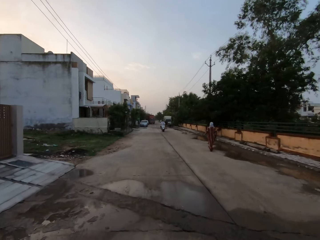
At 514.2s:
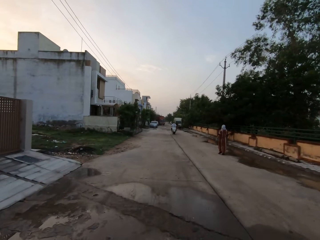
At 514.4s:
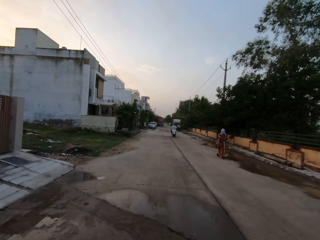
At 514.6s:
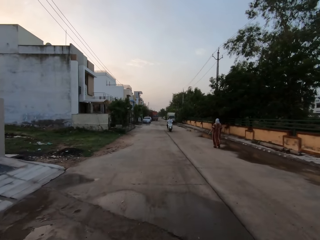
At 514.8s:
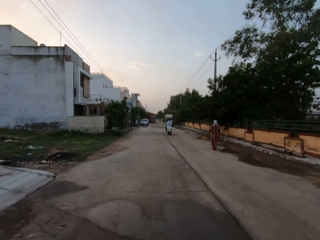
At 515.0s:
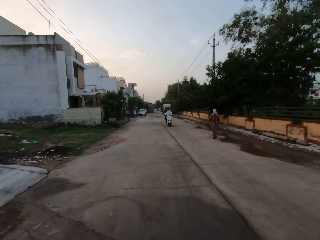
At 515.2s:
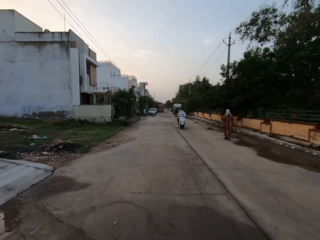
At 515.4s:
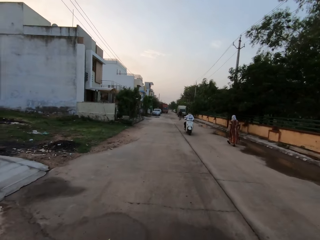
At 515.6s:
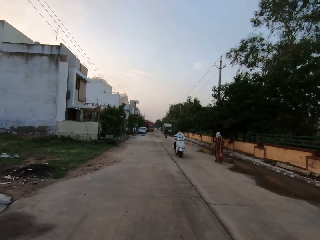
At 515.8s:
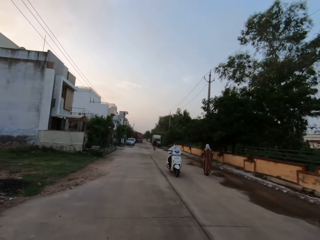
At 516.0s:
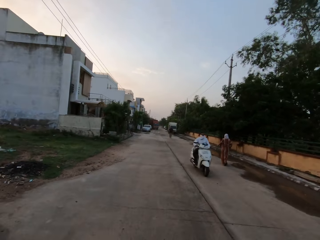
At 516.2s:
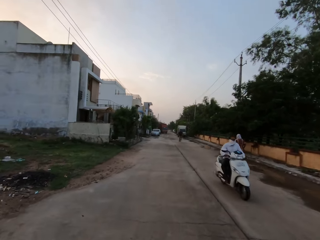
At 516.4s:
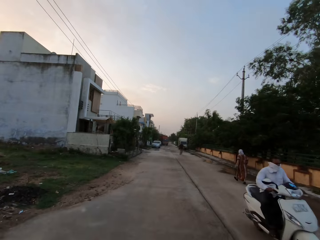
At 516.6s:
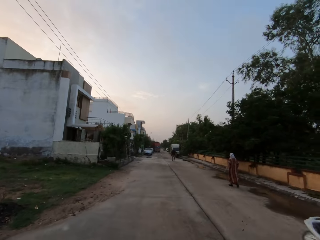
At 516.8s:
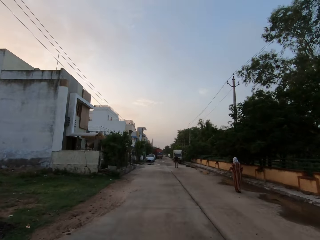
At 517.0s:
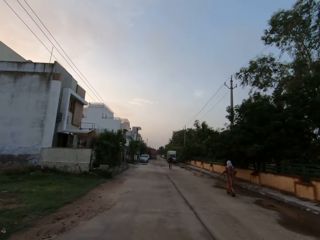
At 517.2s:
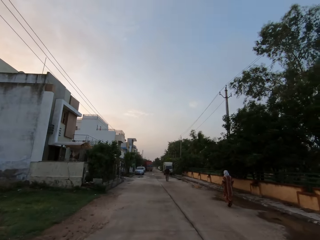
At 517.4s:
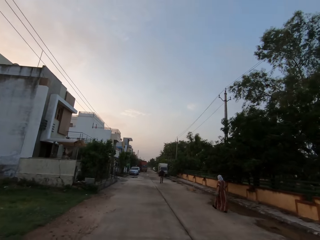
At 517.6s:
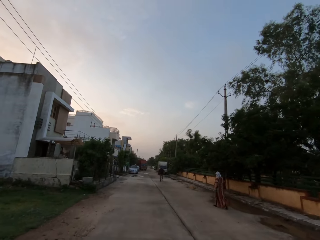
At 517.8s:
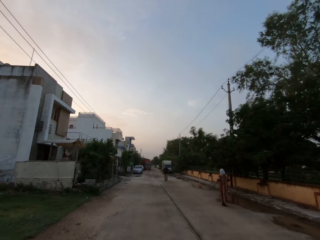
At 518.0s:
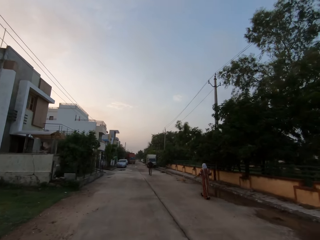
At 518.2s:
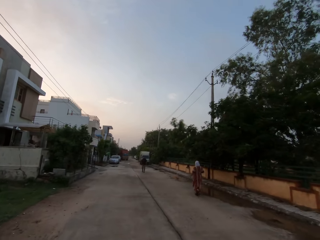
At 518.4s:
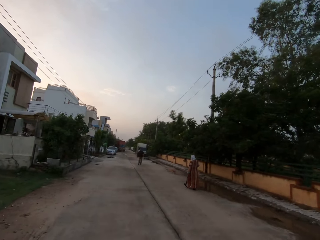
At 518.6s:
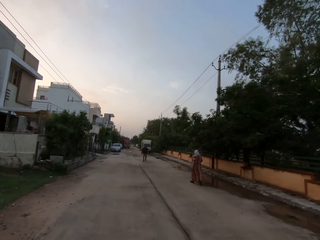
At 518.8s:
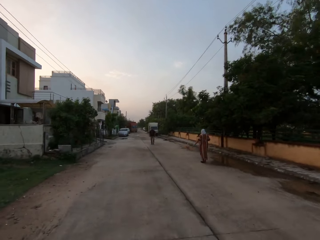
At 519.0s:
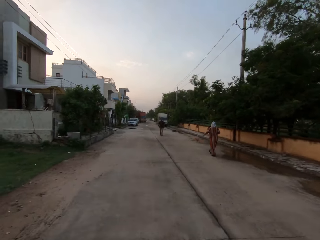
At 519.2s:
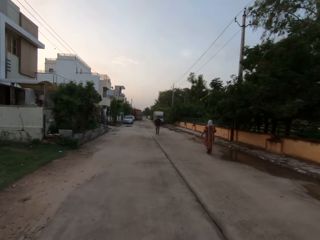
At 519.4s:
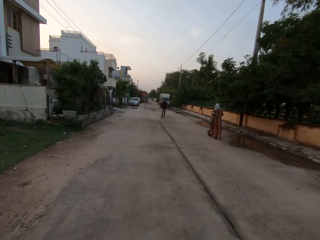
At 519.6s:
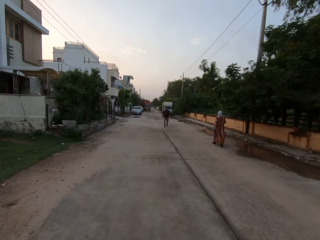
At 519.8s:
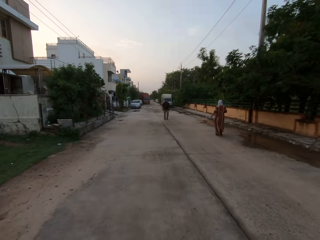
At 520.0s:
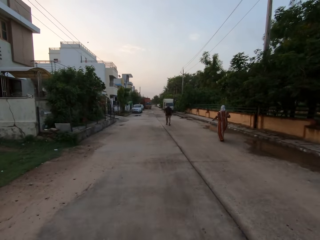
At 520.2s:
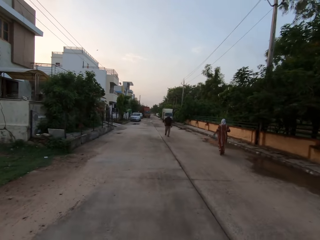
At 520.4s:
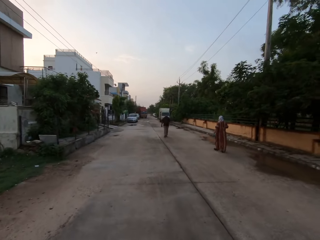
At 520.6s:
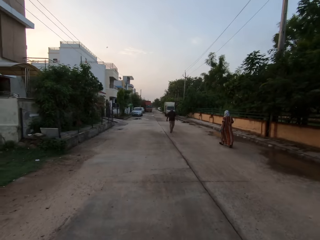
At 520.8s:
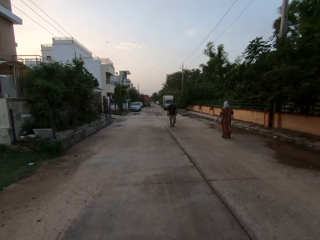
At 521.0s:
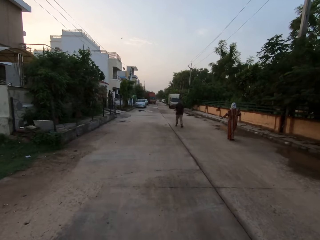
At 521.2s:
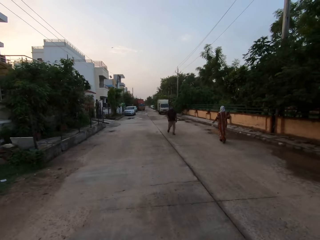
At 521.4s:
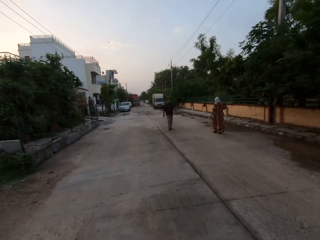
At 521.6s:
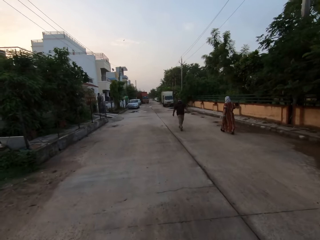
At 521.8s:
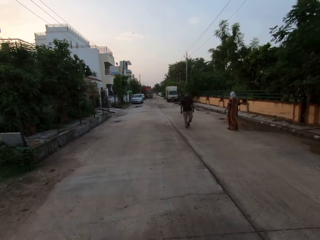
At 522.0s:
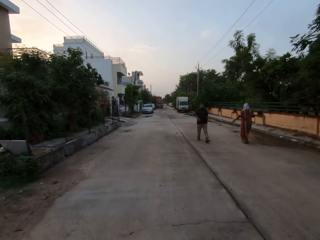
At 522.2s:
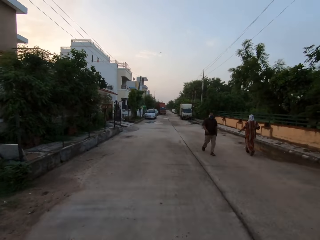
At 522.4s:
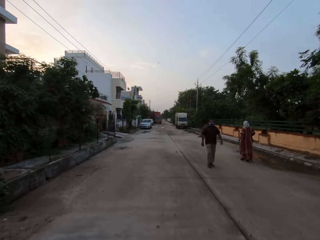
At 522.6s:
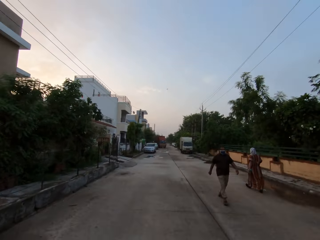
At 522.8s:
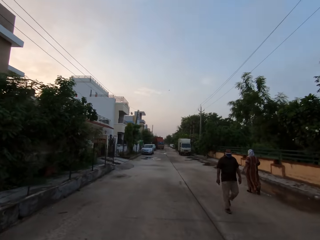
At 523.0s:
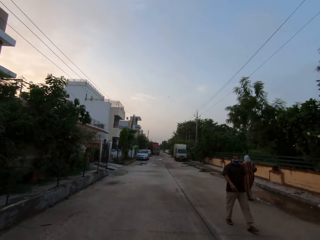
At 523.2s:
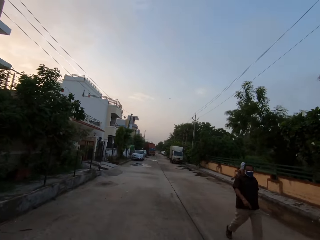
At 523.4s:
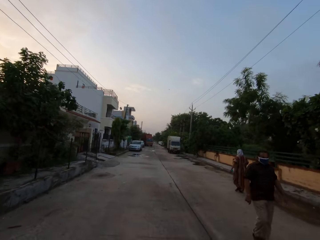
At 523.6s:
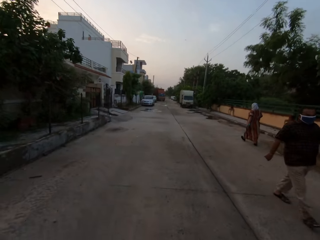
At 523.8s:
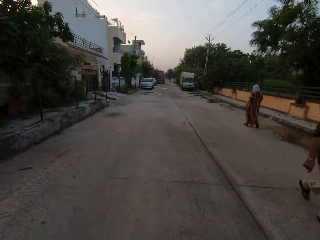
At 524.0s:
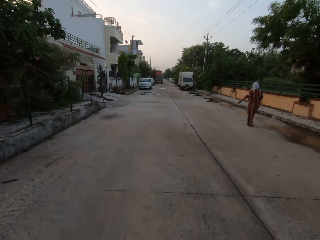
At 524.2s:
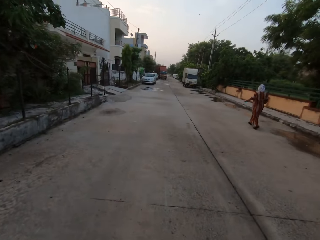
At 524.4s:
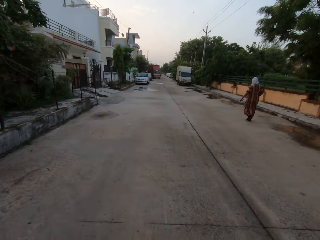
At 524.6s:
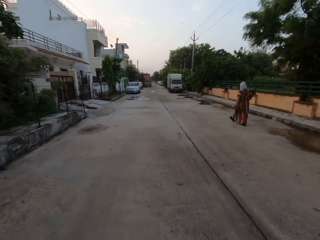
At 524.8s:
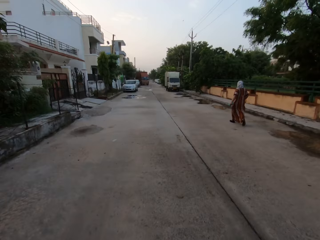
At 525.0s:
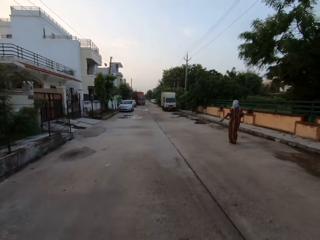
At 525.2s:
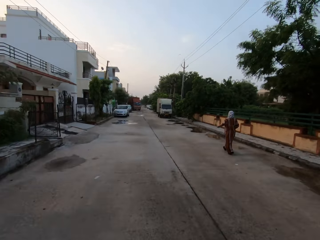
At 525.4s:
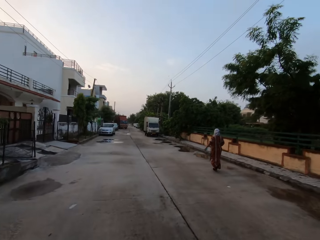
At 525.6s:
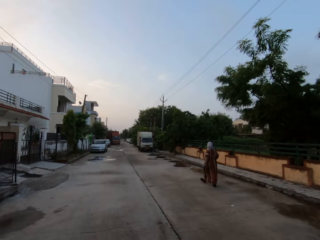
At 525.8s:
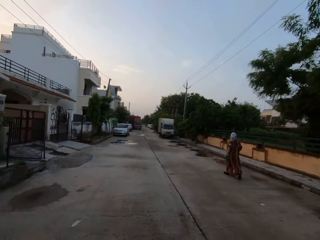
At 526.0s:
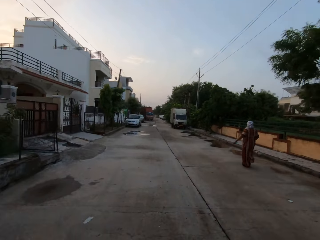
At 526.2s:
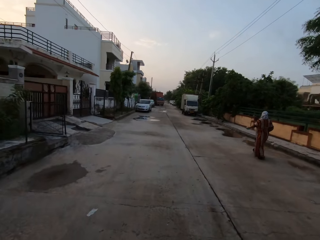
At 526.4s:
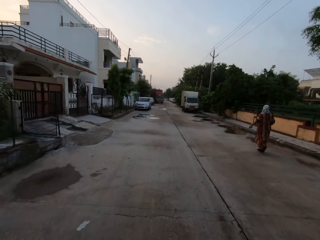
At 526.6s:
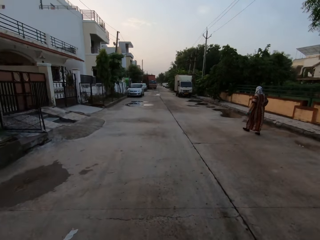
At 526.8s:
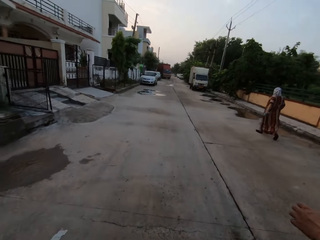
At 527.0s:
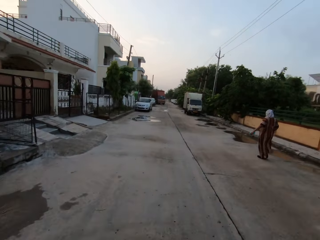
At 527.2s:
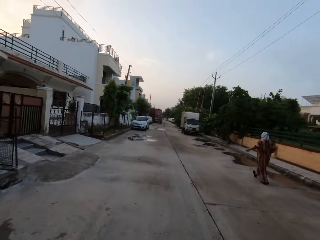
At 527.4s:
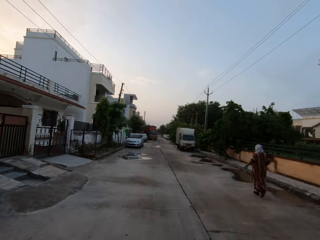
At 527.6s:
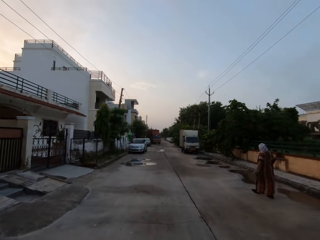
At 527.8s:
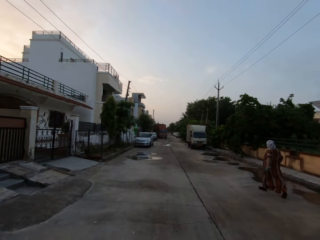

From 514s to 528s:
A man drives past the camera wearer and another man. A third man walks past the camera wearer and the second man.

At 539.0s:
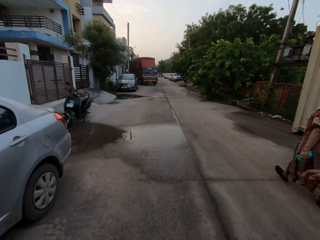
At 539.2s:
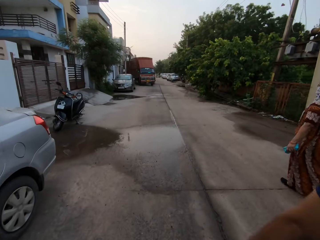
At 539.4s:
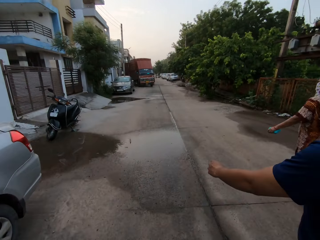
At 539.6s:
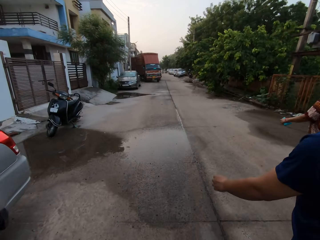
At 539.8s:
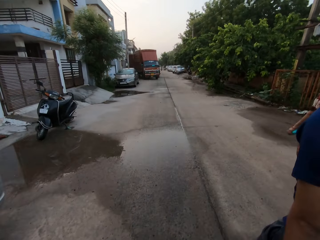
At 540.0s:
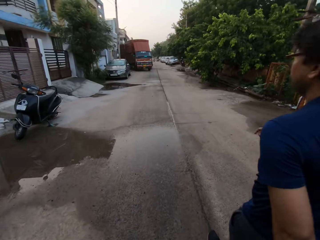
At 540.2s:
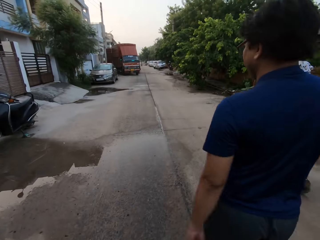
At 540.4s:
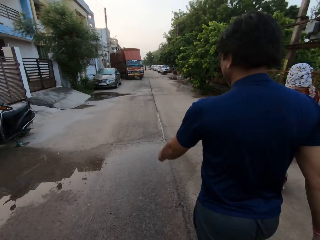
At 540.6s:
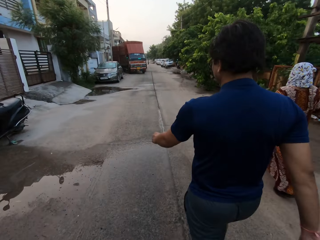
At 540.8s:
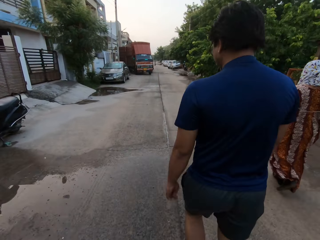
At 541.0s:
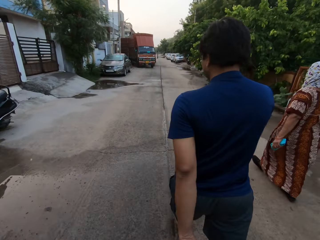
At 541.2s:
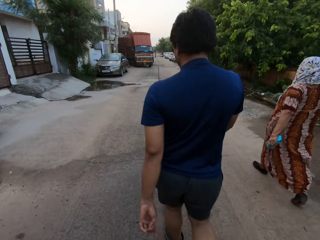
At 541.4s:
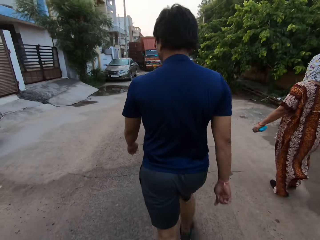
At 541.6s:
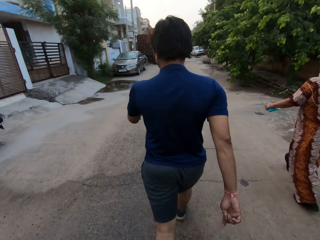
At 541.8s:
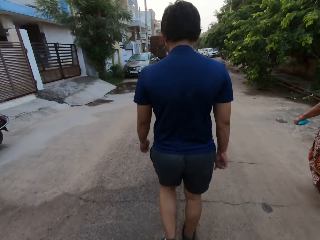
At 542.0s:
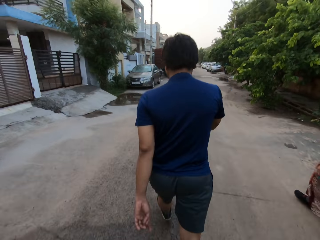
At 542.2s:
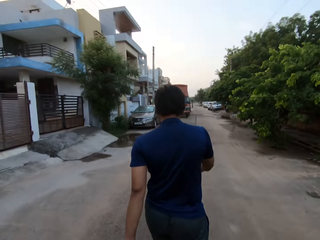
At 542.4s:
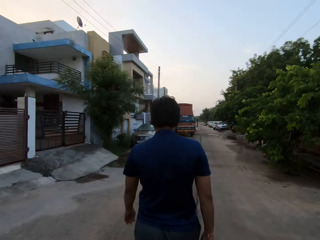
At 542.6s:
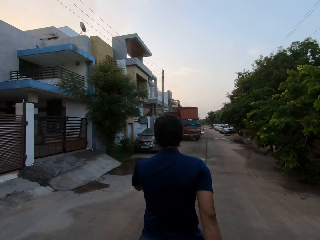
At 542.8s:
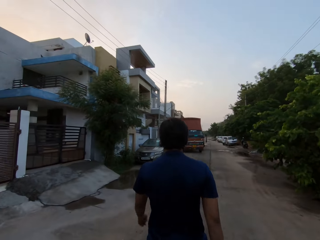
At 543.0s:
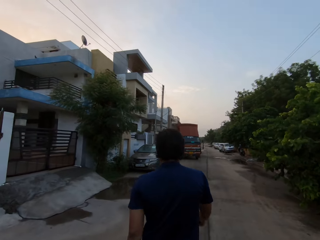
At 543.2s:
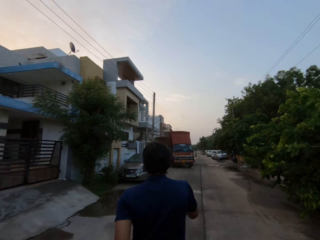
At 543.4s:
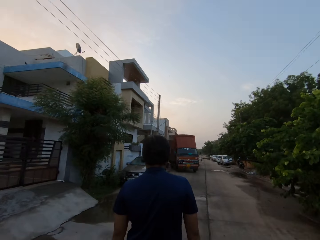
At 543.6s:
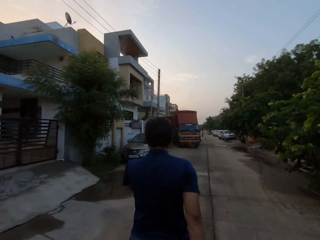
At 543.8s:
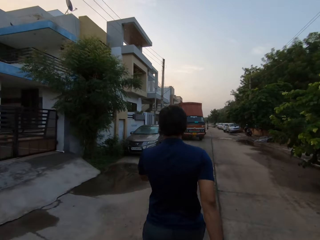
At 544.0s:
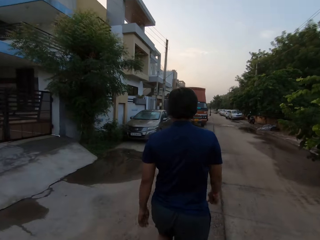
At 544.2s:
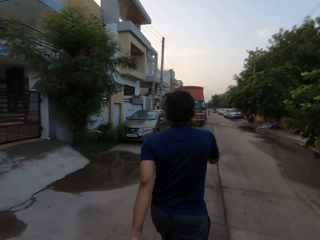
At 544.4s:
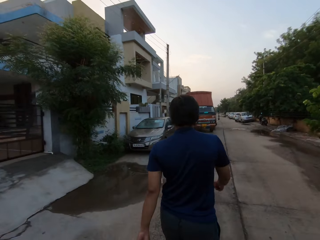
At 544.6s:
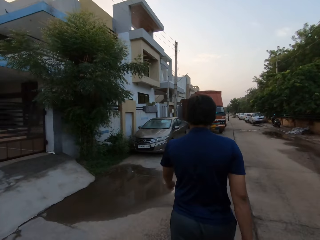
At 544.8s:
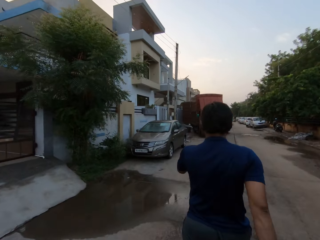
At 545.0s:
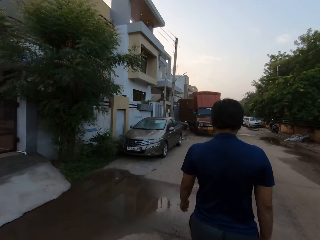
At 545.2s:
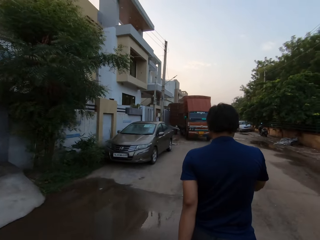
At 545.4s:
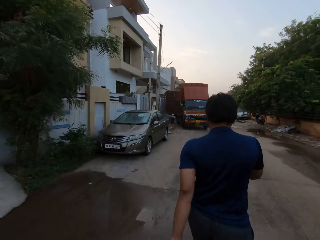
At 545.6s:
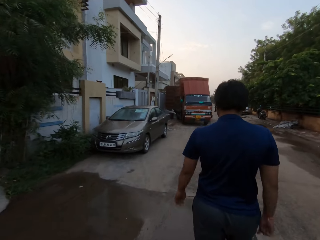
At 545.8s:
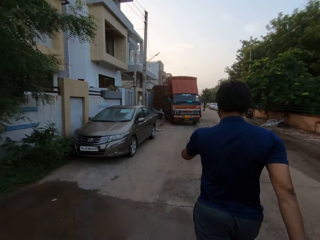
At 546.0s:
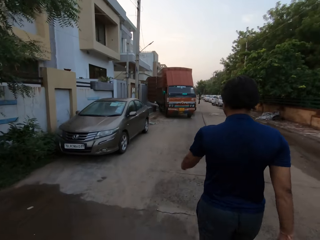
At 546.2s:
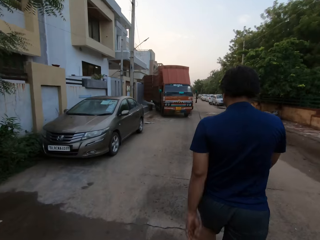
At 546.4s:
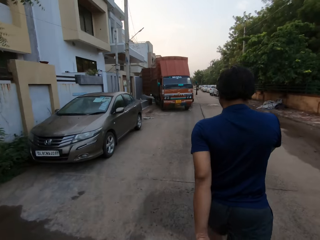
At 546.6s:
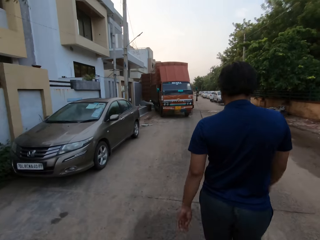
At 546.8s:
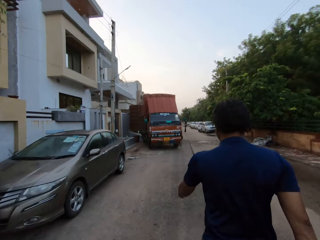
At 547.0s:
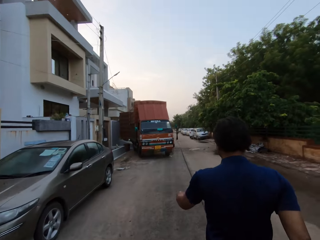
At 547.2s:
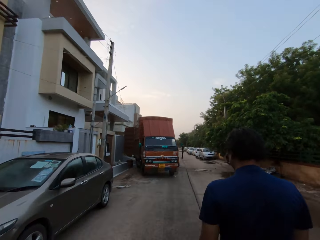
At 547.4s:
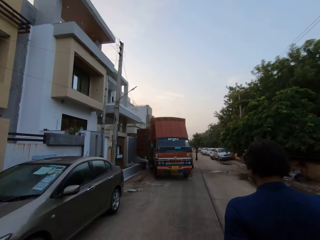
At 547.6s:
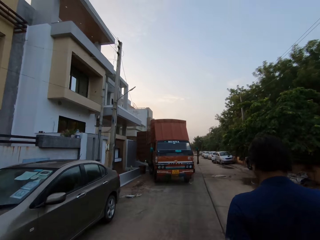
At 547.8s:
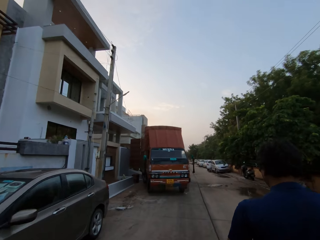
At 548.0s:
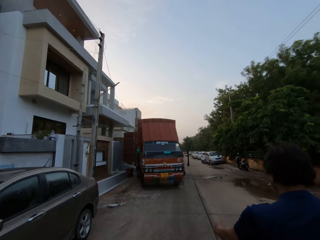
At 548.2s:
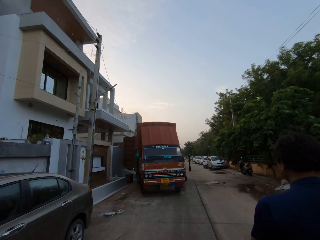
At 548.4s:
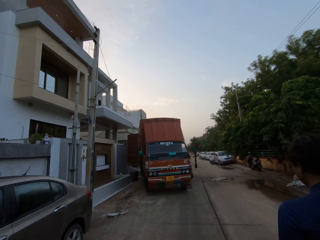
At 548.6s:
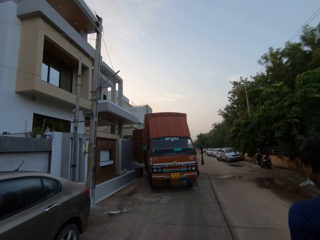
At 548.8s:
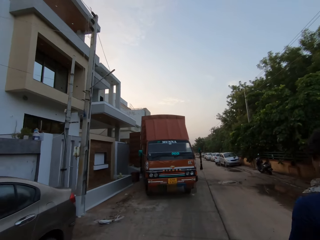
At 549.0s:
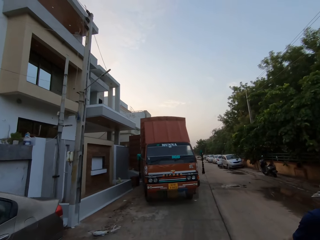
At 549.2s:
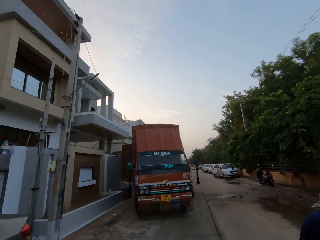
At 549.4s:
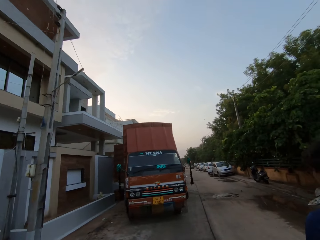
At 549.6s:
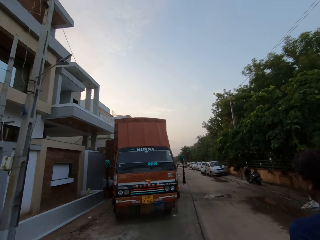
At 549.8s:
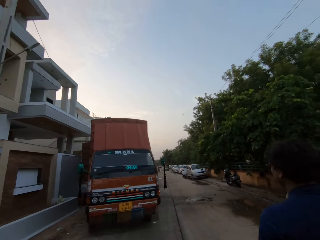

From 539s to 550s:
A man walks along the road. The camera wearer walks along the road.
